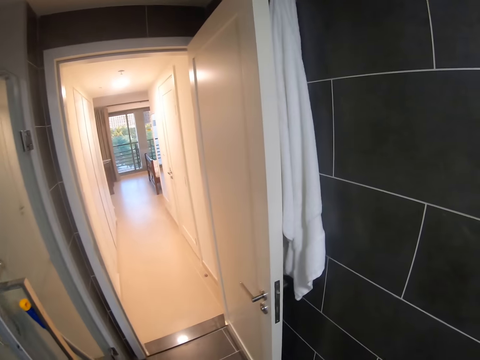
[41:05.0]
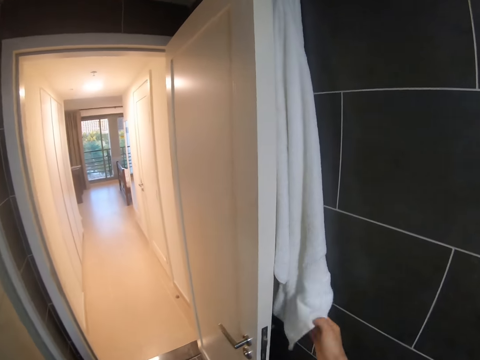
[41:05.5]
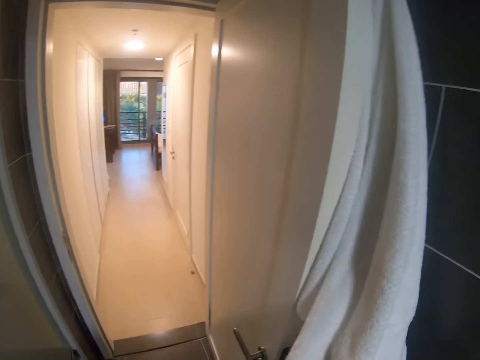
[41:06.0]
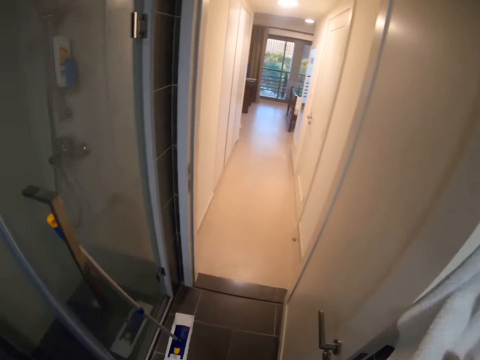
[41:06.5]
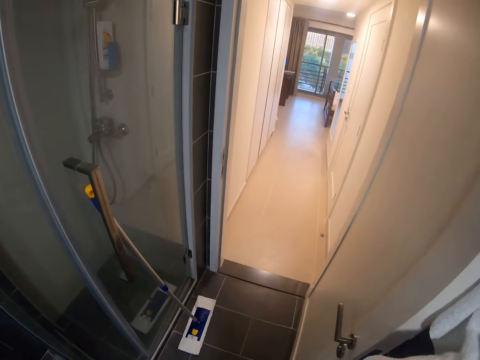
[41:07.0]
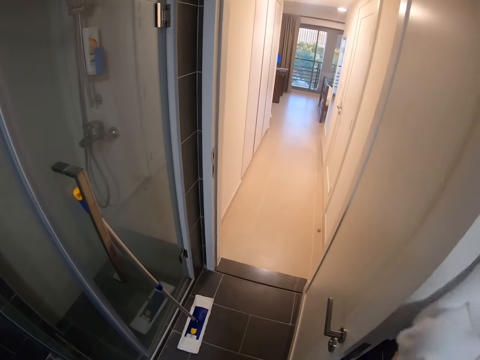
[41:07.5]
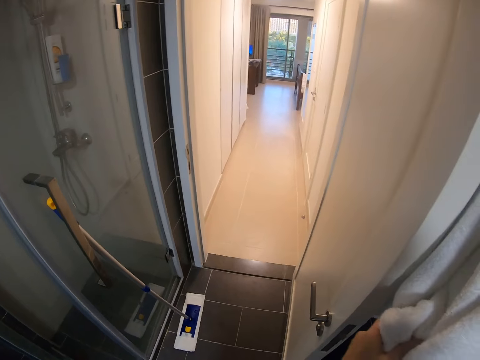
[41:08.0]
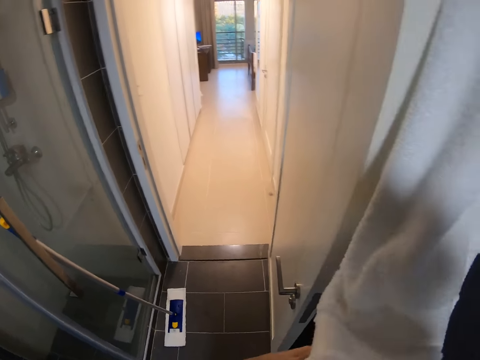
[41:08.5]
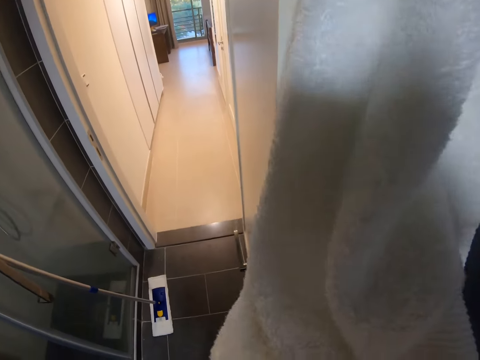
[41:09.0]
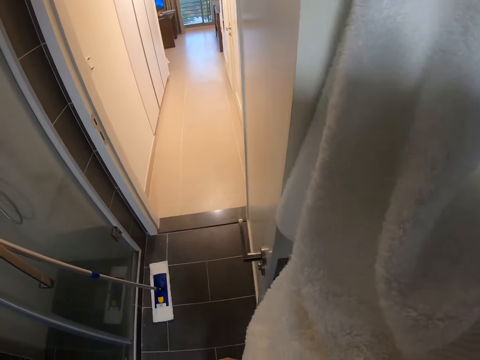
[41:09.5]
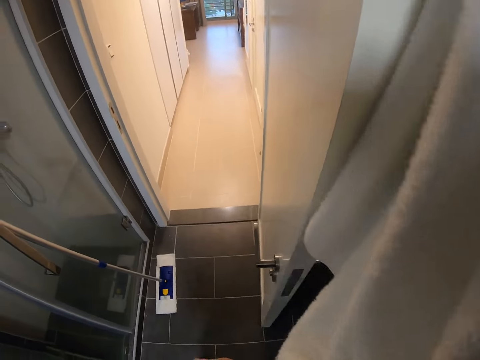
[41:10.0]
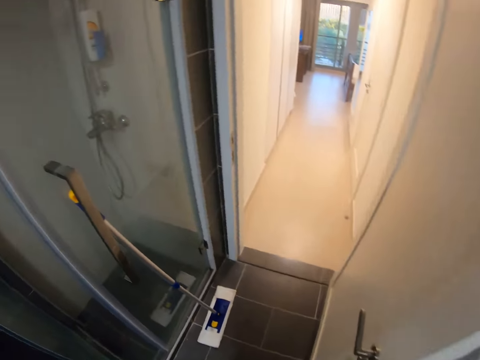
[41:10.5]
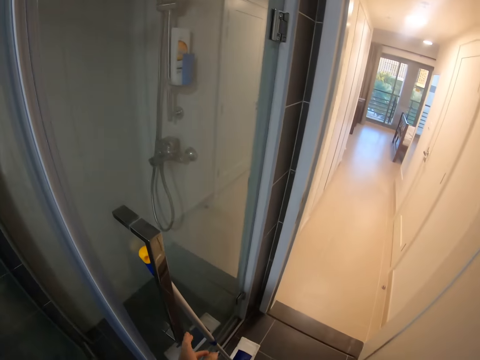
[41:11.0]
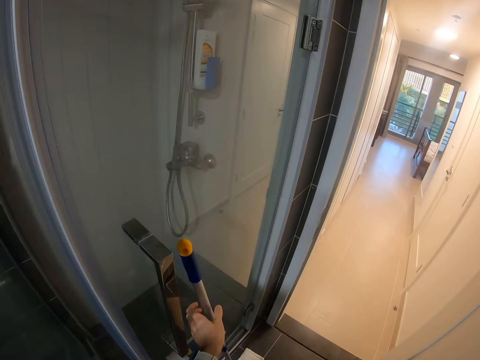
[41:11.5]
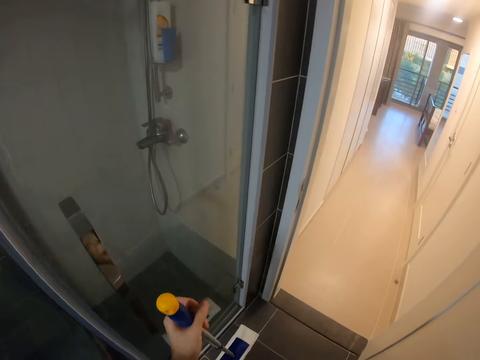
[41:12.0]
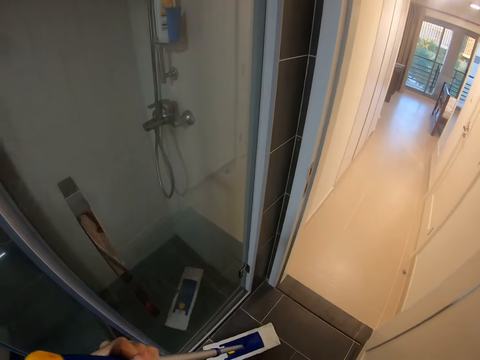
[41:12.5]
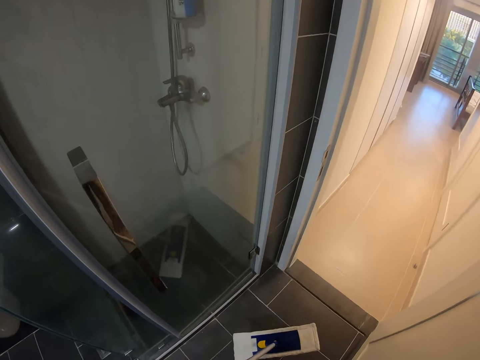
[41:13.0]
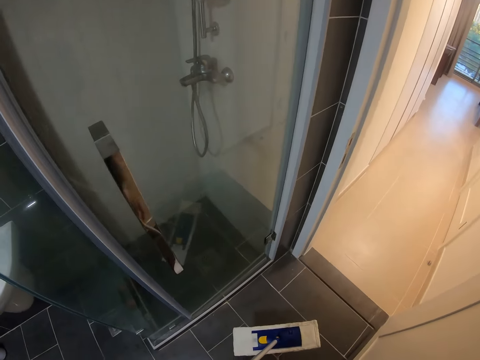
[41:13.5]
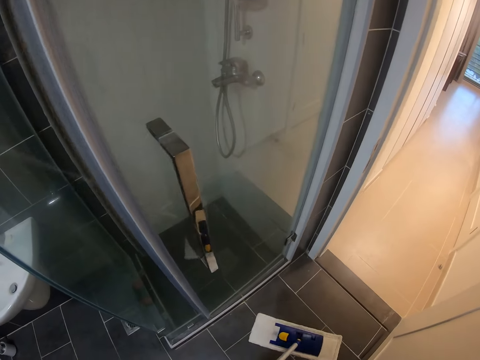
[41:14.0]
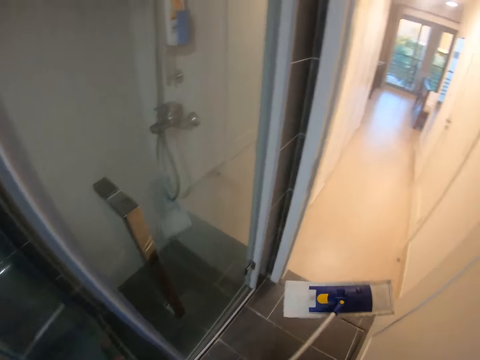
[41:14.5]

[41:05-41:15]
The camera wearer walks around. He wipes his hands with the towel. He picks up the mop duster or broom.

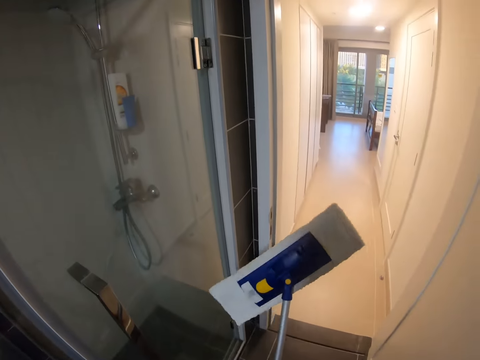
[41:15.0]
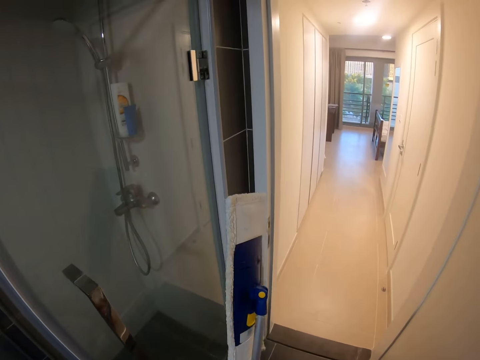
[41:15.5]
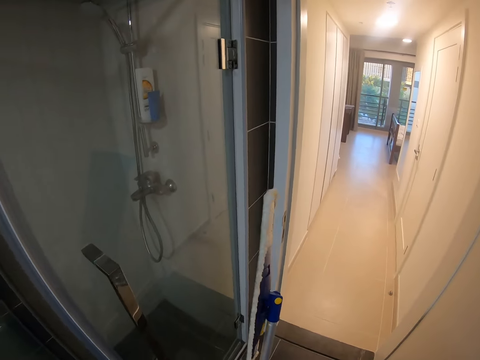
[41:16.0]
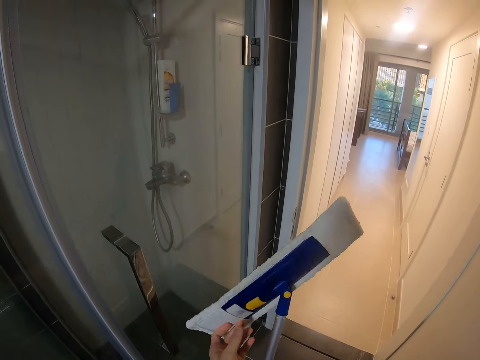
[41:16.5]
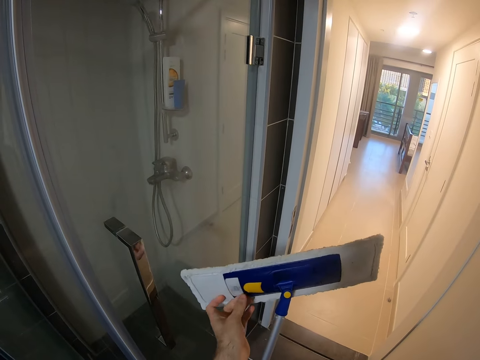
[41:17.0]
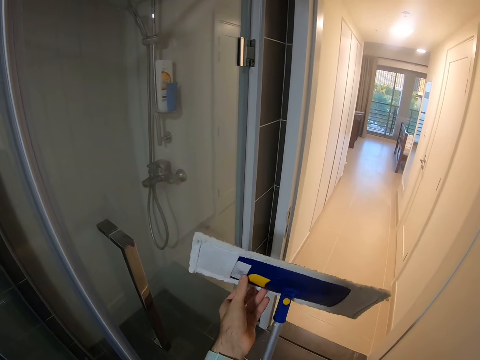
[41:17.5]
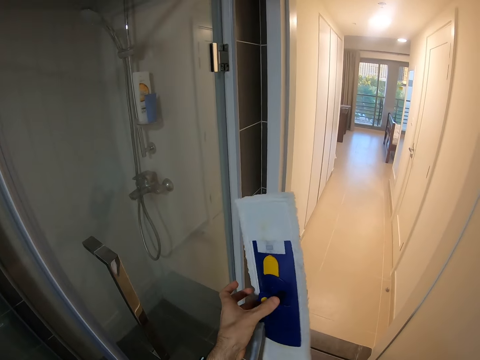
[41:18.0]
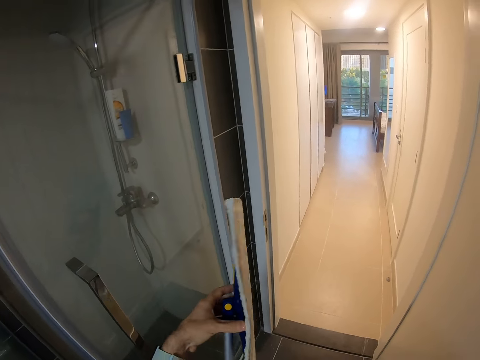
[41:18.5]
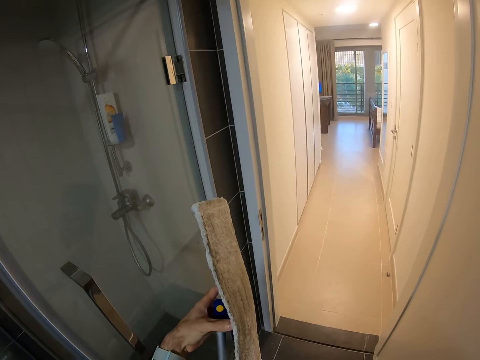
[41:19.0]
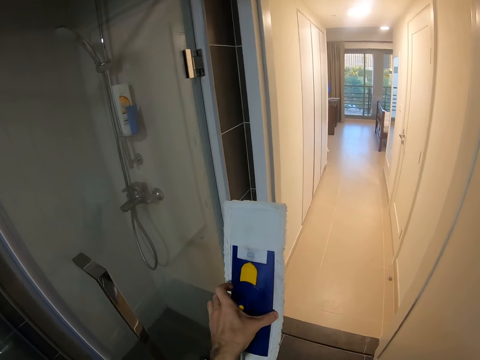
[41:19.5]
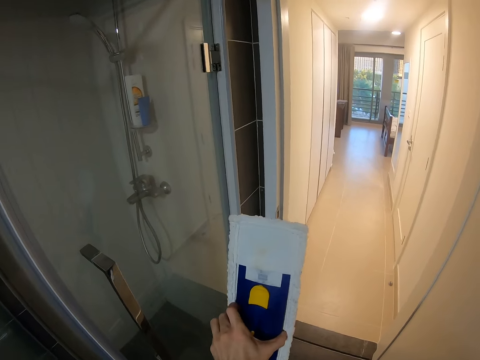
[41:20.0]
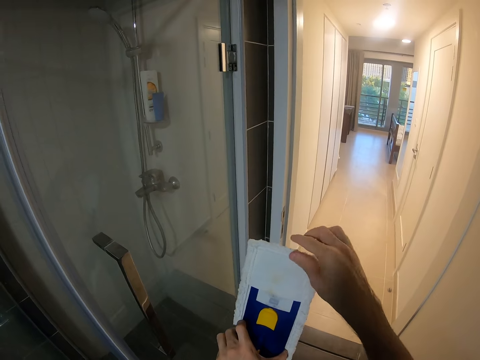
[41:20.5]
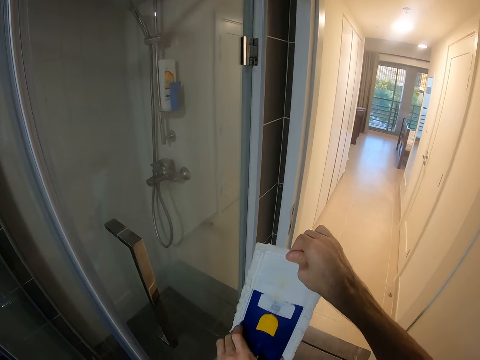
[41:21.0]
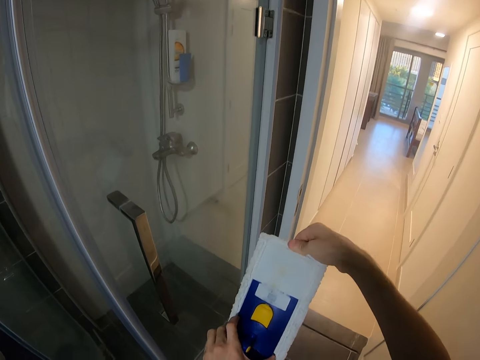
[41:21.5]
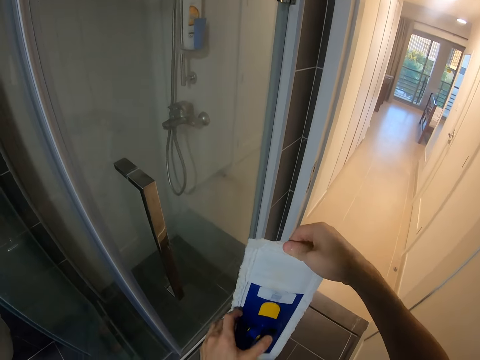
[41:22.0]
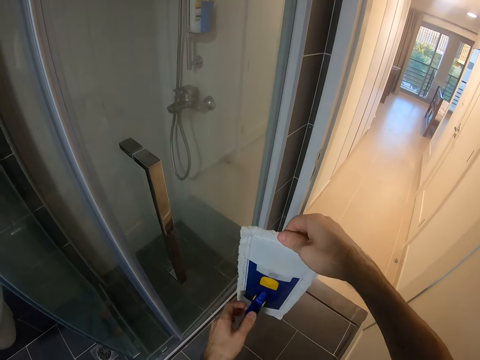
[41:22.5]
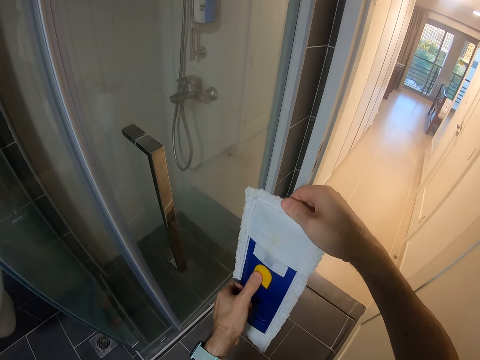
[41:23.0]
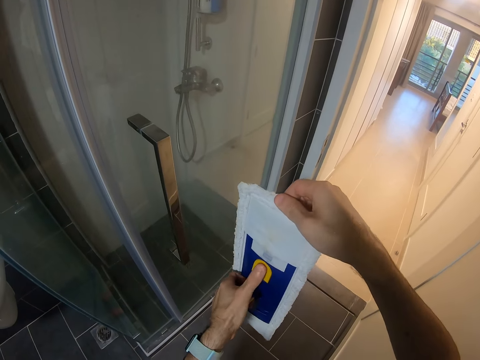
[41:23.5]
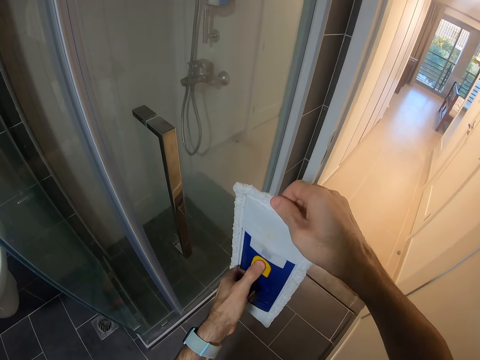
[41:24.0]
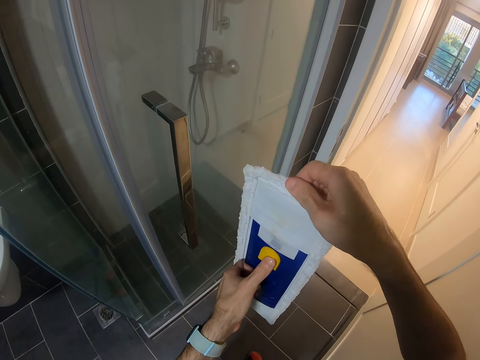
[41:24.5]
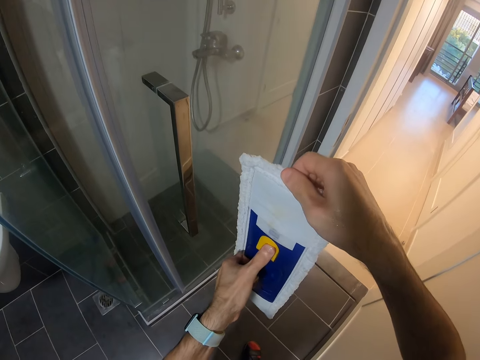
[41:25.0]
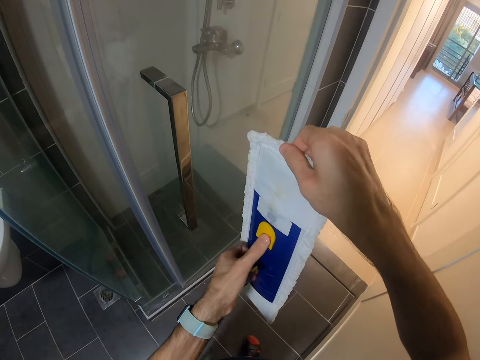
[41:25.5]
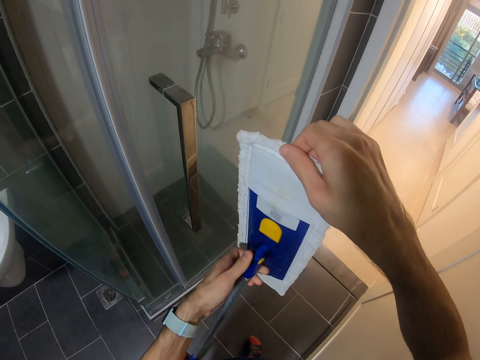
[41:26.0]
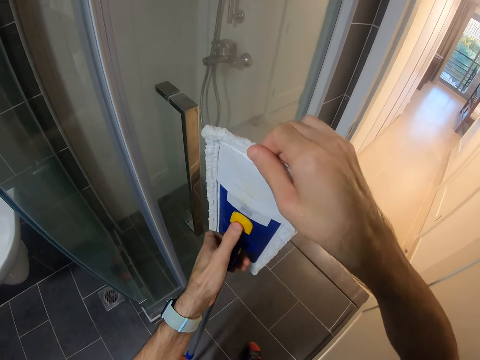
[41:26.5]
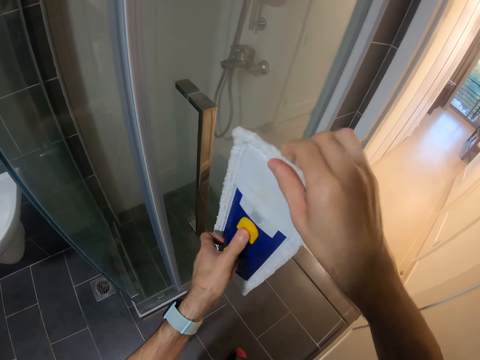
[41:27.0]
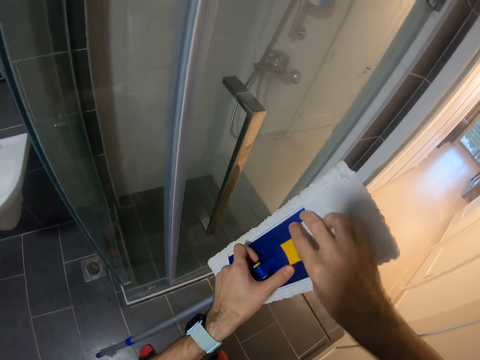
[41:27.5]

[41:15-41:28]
The camera wearer lifts the mop duster. They adjust the mop duster. They touch the broom. They hold the mop duster with the right hand and fix the mop duster with both hands.

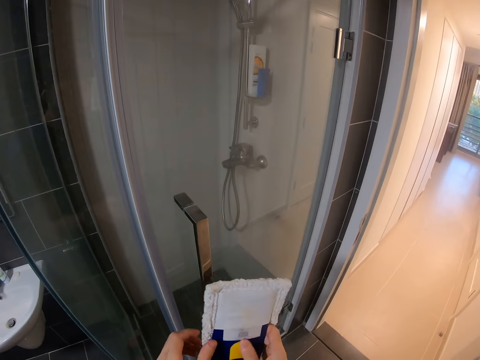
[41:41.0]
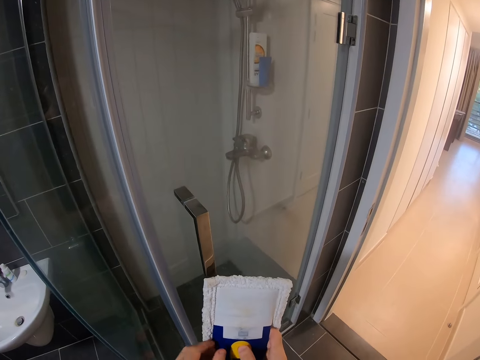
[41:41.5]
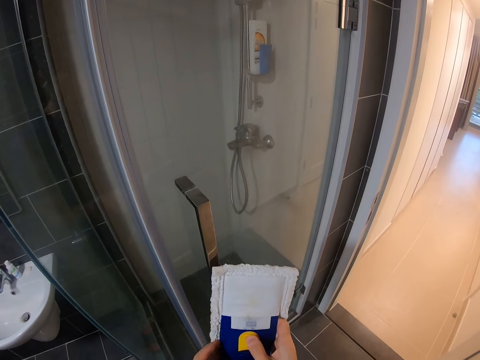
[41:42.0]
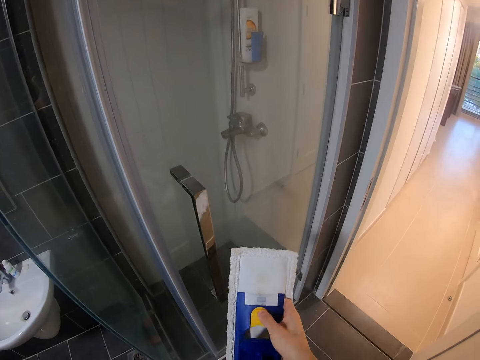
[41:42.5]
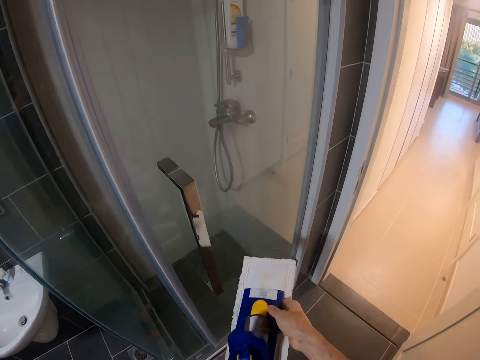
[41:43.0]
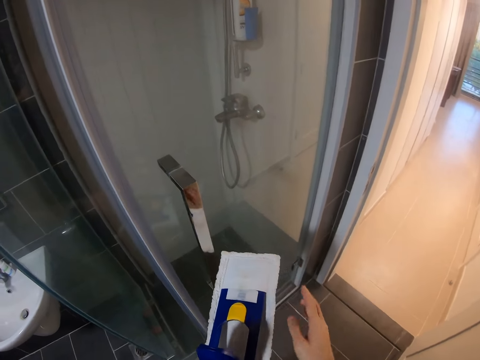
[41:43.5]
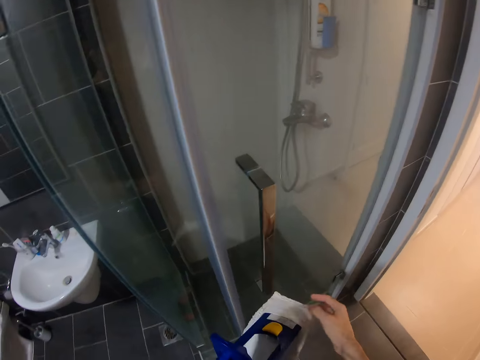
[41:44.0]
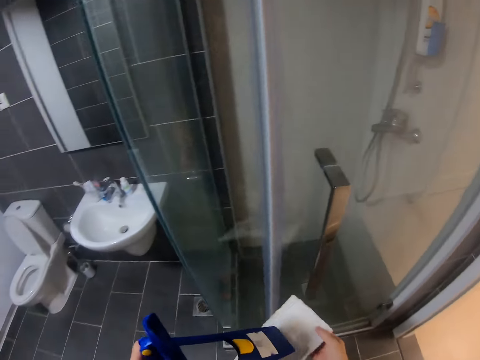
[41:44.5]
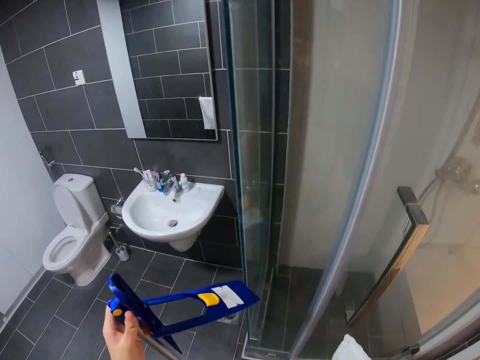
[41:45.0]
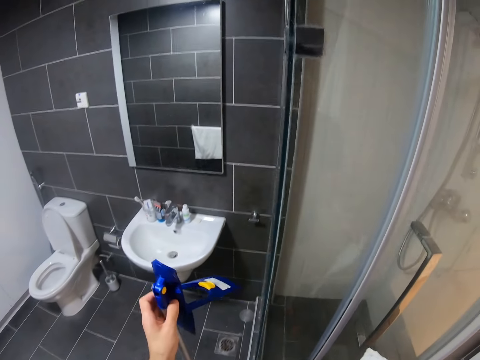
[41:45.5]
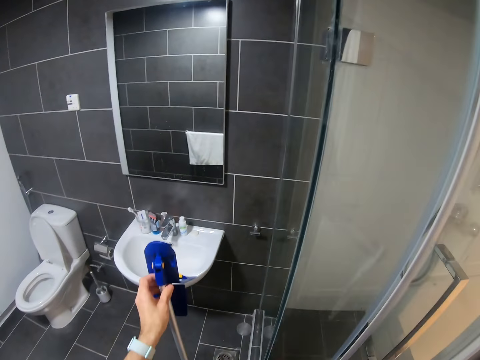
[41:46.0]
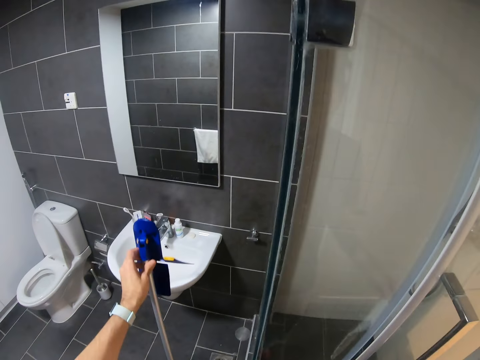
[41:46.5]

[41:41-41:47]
The camera wearer dismantles the mop duster. They move the other part of the mop duster with the left hand.
